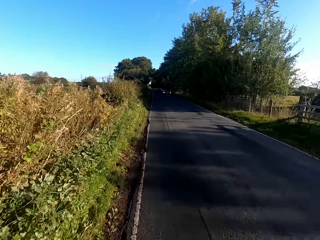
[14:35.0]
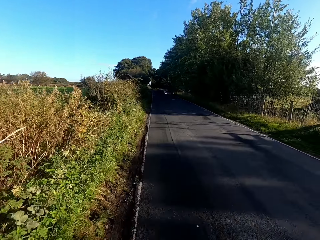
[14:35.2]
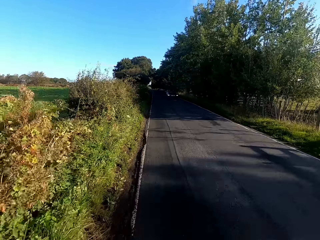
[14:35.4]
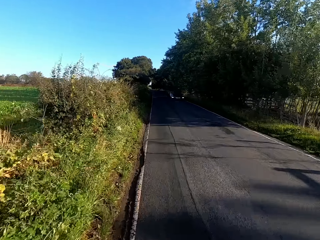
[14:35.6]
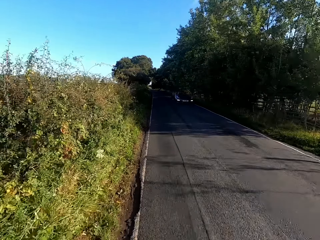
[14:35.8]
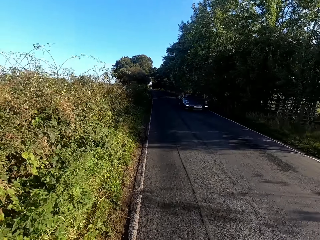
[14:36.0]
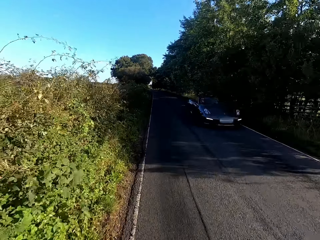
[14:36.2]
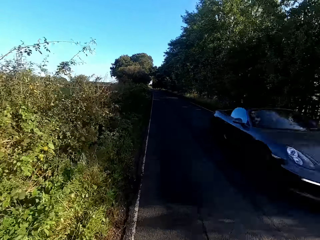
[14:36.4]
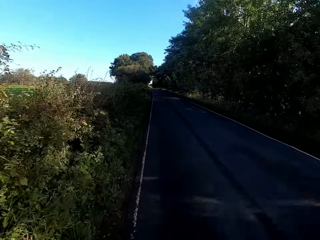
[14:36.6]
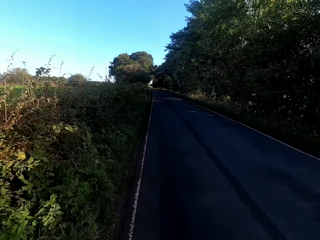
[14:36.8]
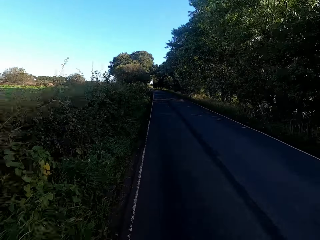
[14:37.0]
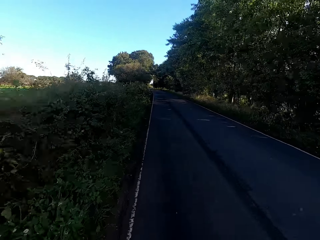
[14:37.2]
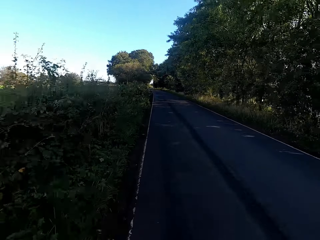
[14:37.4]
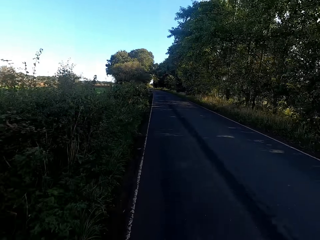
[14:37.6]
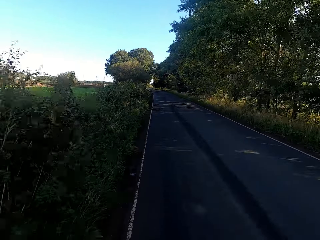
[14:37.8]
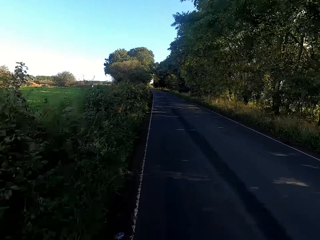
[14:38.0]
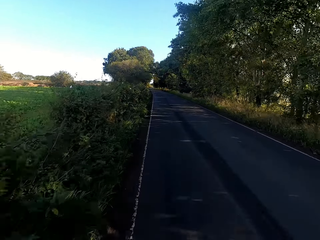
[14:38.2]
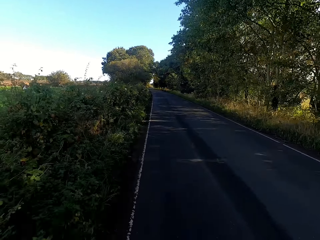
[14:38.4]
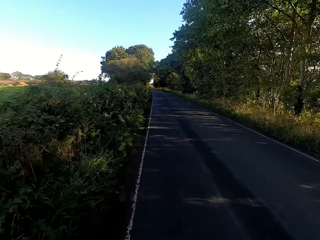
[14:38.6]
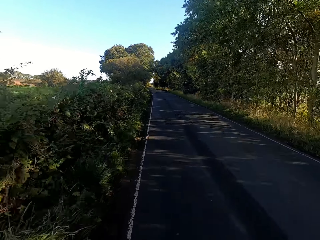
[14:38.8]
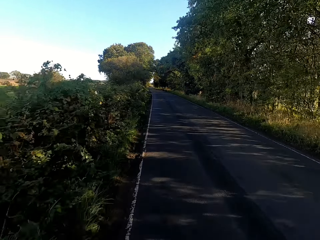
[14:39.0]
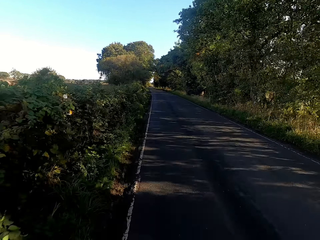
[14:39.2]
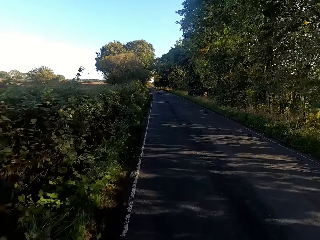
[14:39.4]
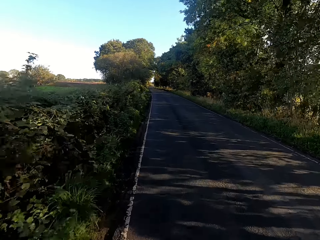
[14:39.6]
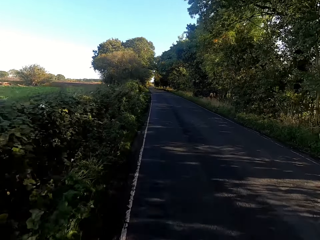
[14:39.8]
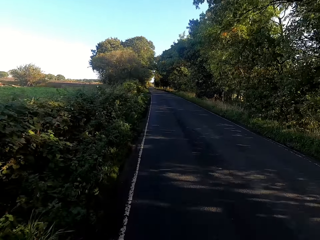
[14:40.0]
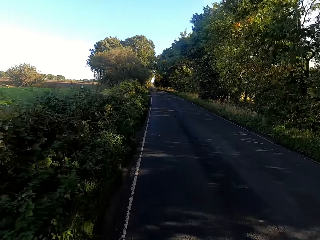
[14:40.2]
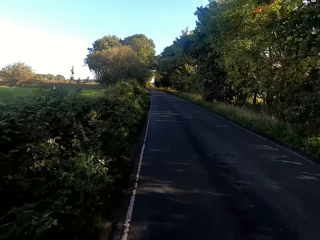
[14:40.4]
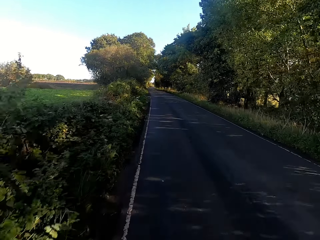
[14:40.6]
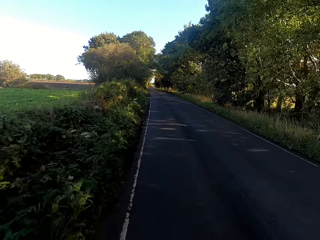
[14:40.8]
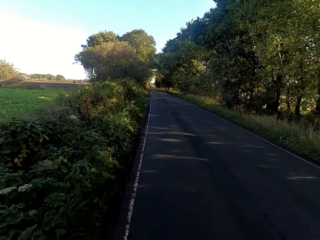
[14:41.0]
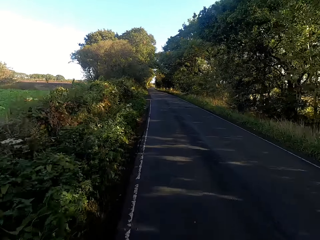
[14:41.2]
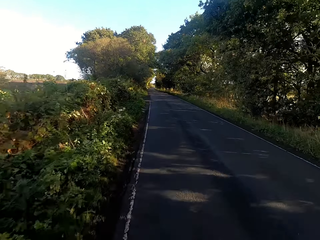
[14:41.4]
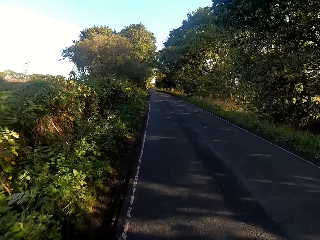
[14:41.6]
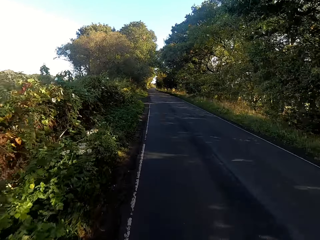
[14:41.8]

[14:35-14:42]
The camera wearer drives past a car.

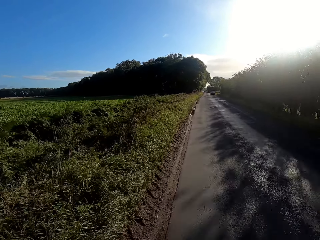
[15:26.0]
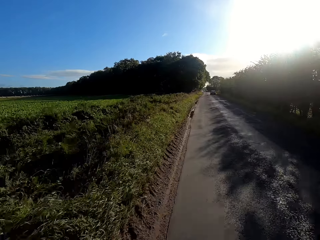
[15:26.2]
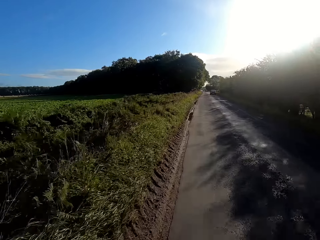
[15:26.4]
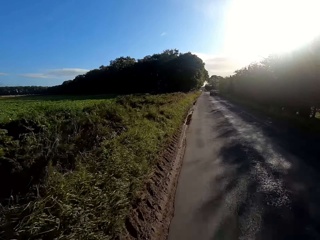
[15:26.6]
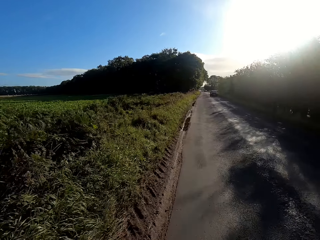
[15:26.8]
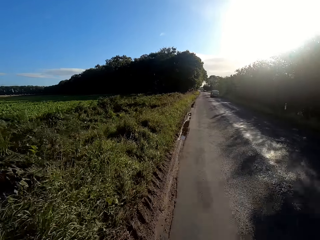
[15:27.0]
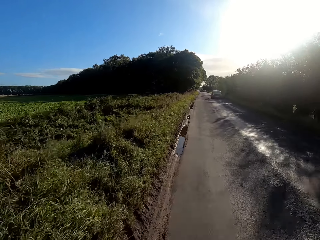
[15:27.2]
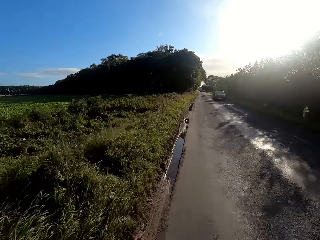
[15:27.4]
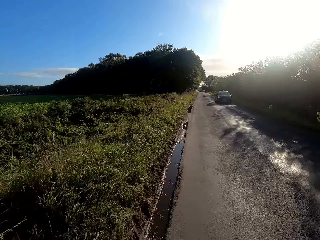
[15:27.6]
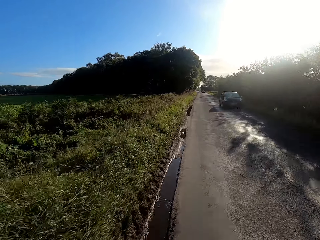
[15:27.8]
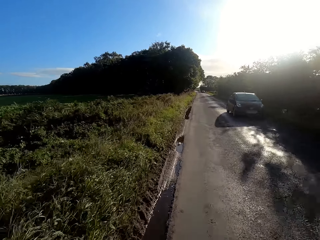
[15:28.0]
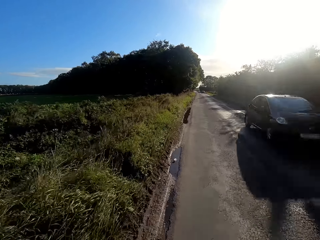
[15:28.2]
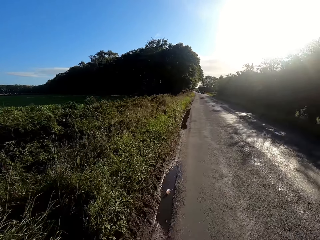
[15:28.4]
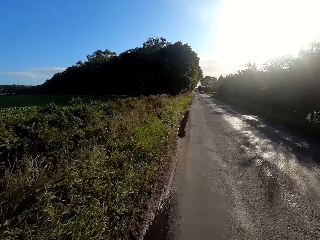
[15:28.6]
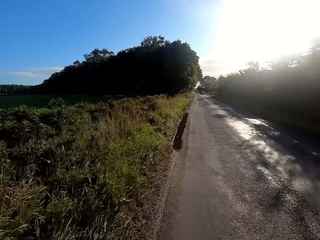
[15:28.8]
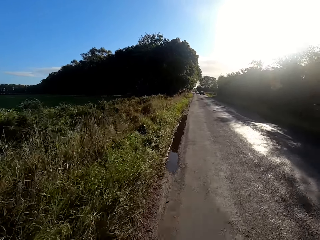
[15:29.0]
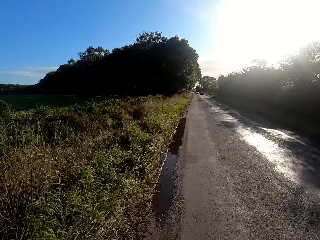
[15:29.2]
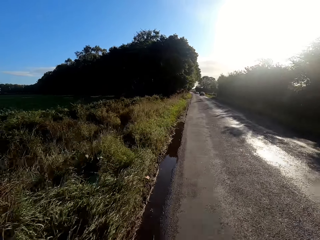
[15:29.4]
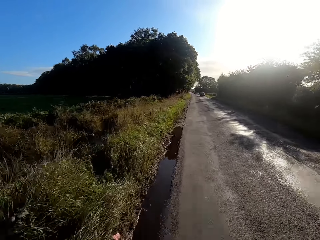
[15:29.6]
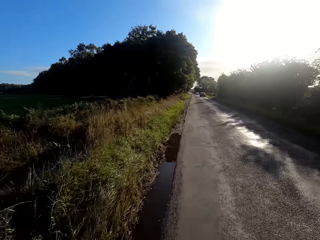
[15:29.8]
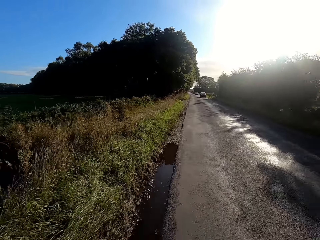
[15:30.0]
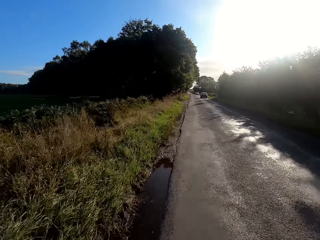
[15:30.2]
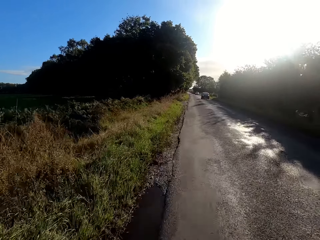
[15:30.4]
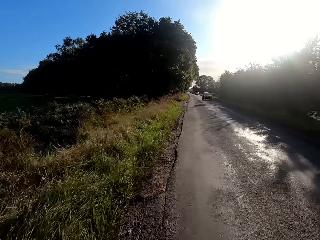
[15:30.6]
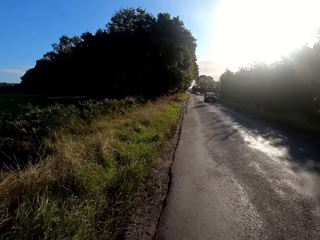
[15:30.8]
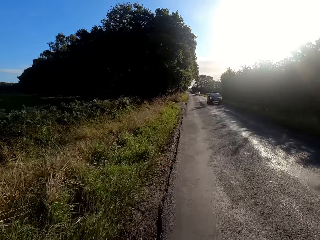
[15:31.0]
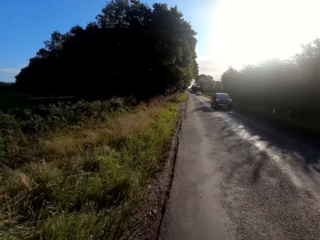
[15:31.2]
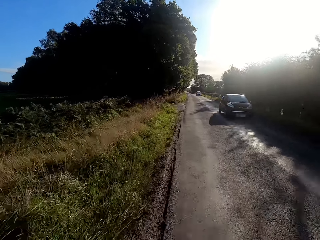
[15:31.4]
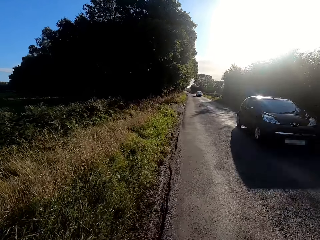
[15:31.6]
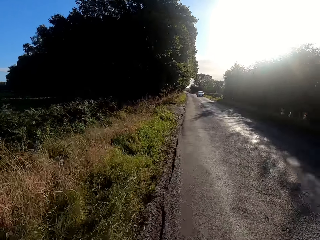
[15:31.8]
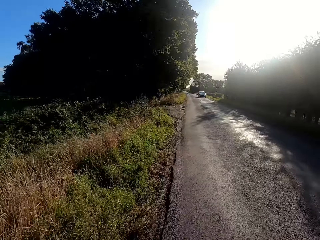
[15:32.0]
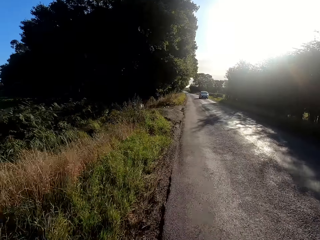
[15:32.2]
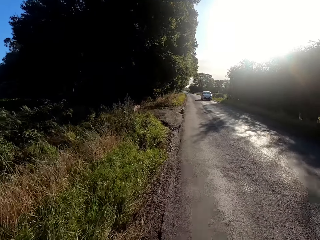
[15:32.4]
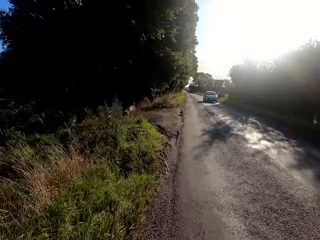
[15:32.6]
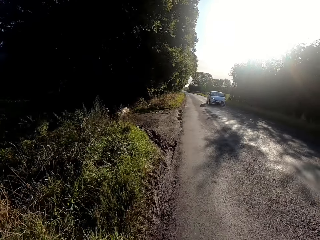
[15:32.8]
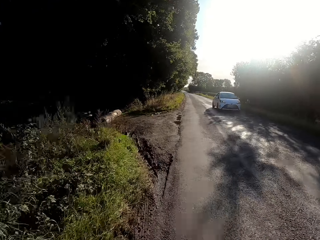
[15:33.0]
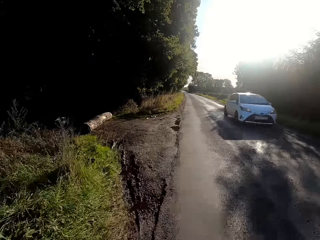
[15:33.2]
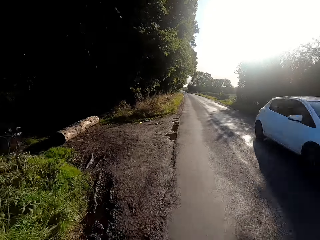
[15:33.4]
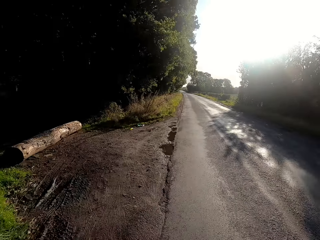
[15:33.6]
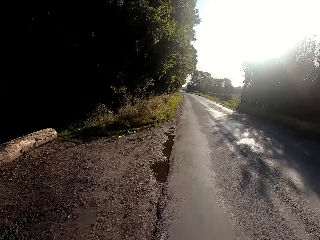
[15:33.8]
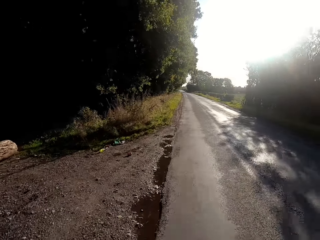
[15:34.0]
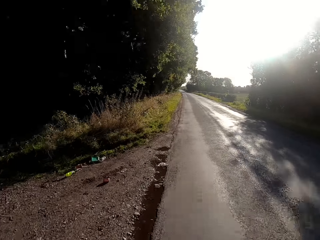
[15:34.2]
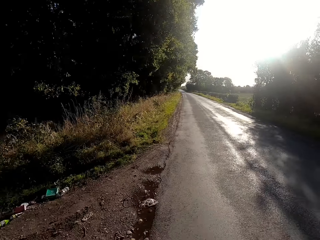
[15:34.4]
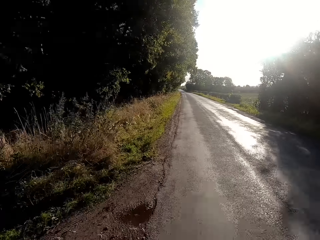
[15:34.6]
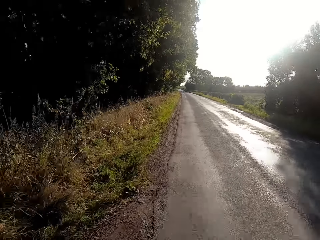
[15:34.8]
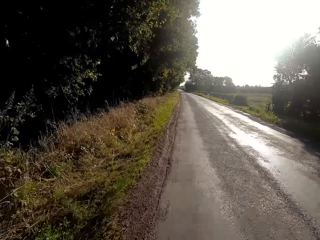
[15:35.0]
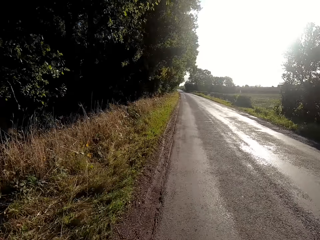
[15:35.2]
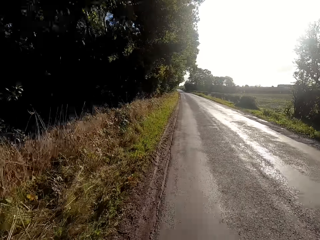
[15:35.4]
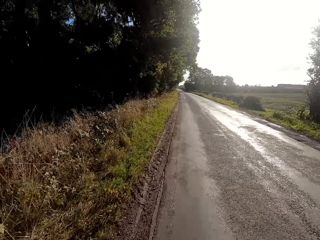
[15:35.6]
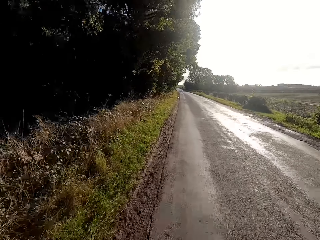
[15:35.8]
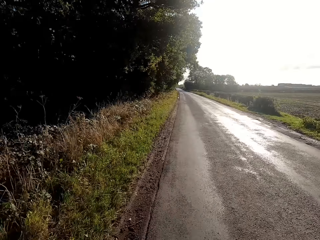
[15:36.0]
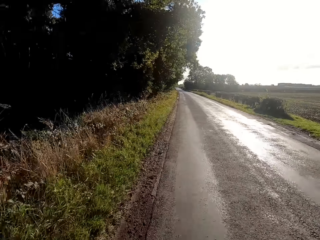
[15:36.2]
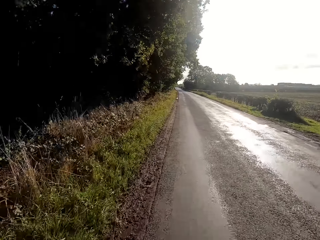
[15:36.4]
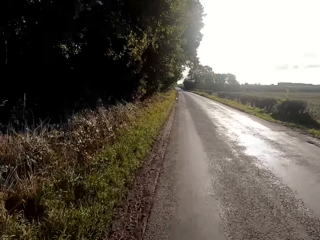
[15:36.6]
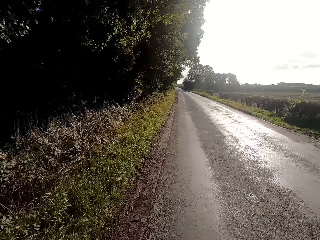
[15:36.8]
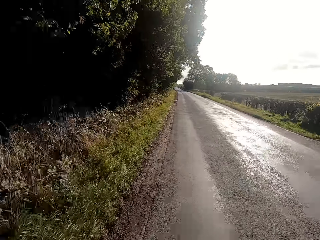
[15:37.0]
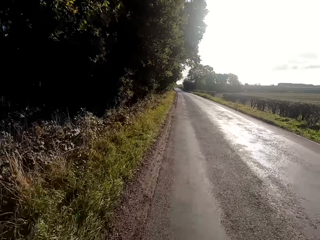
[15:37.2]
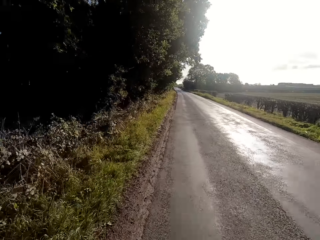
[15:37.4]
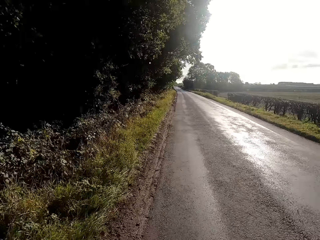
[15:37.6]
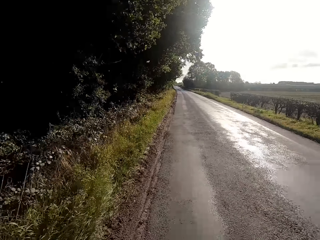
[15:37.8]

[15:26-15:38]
The camera wearer drives past a car. They drive past a car repeatedly.
